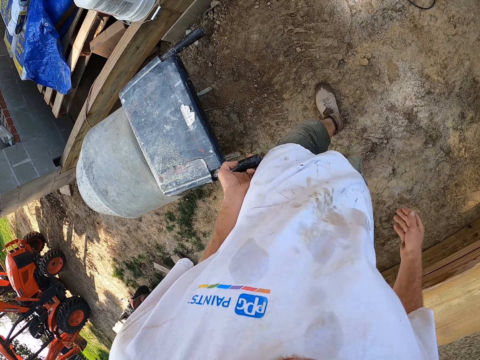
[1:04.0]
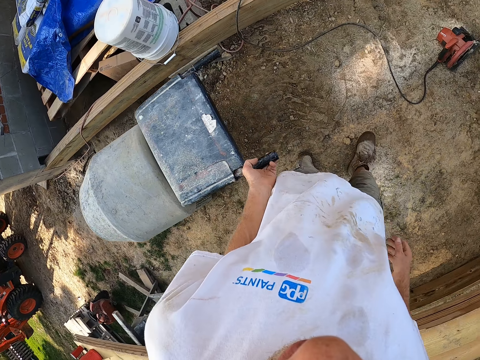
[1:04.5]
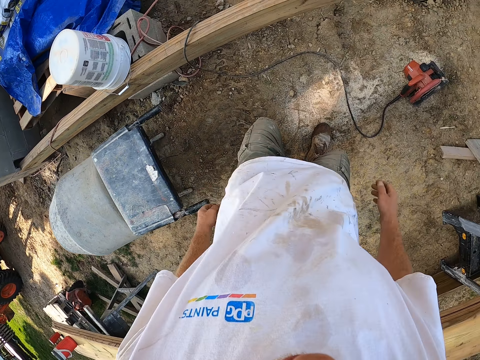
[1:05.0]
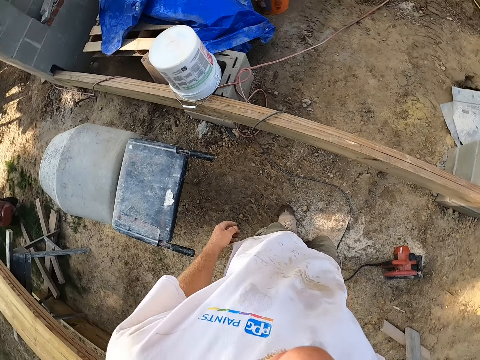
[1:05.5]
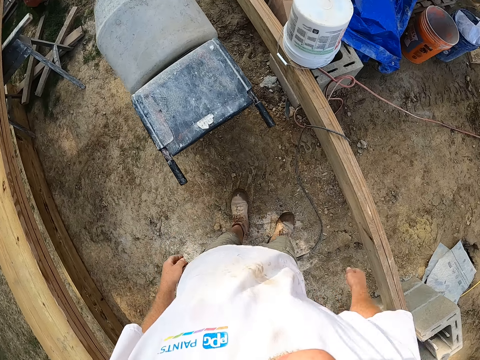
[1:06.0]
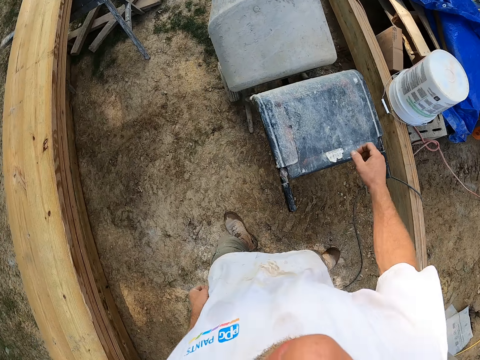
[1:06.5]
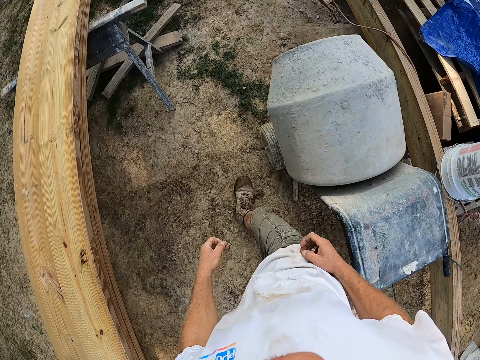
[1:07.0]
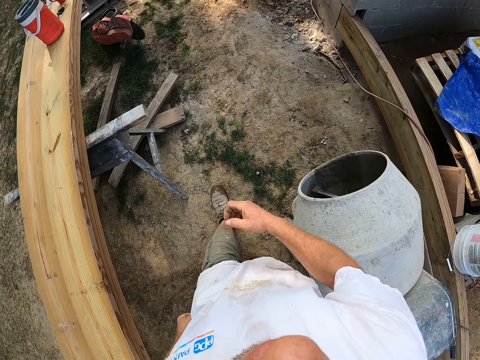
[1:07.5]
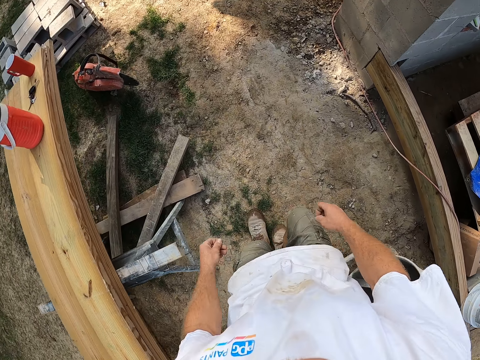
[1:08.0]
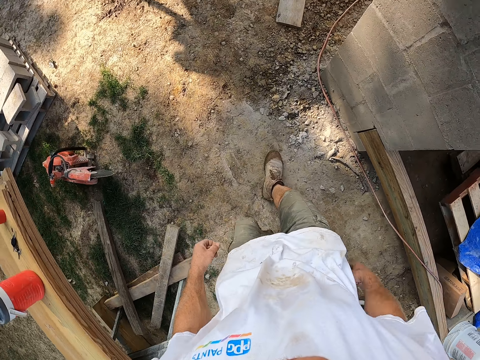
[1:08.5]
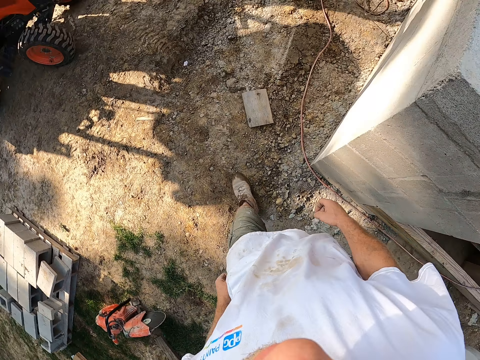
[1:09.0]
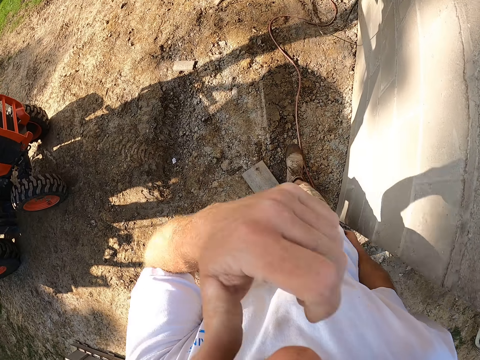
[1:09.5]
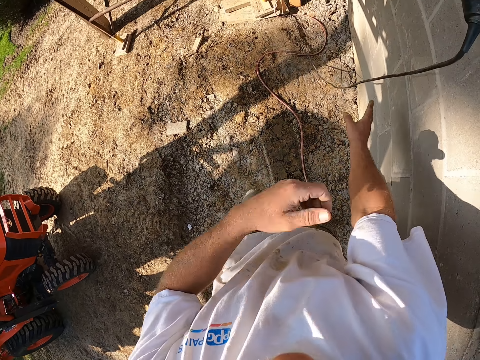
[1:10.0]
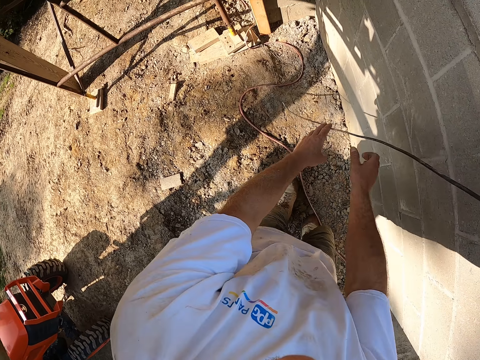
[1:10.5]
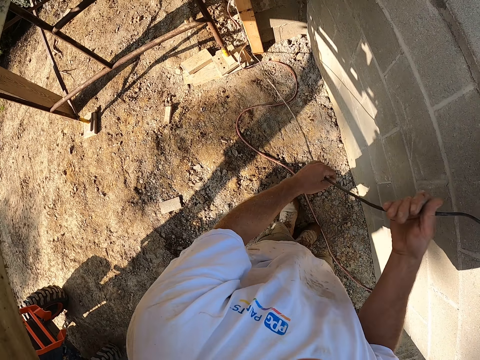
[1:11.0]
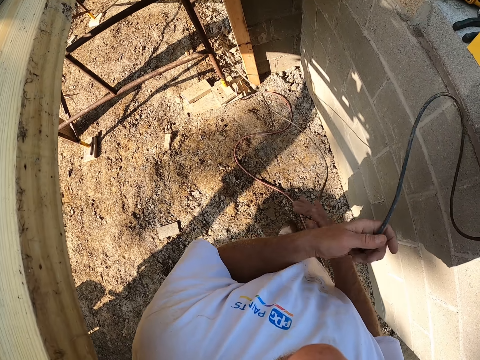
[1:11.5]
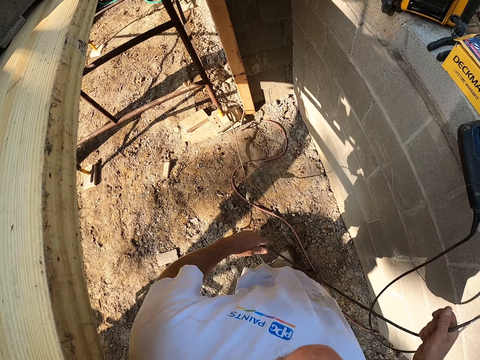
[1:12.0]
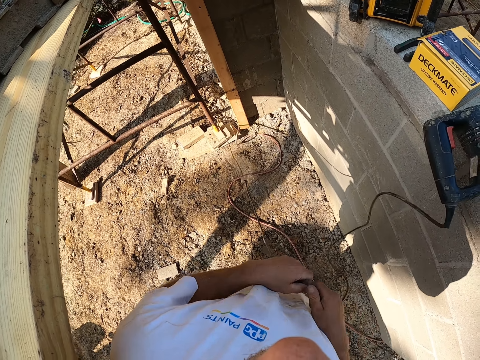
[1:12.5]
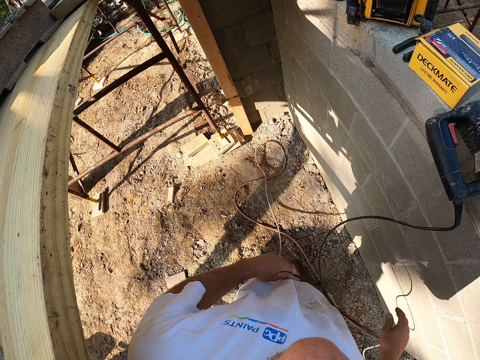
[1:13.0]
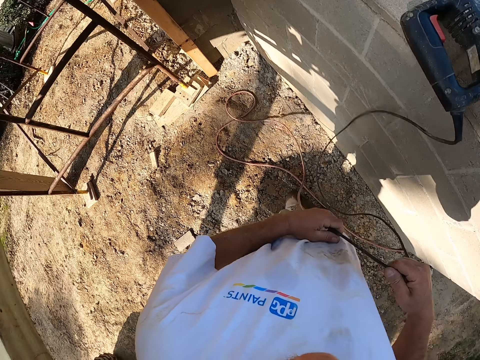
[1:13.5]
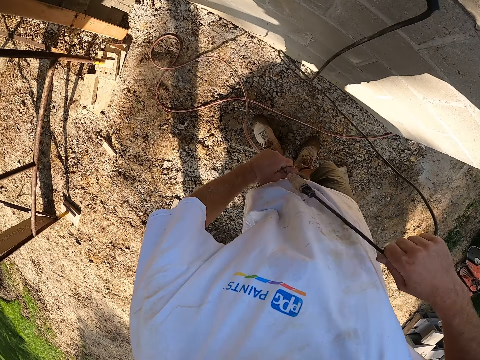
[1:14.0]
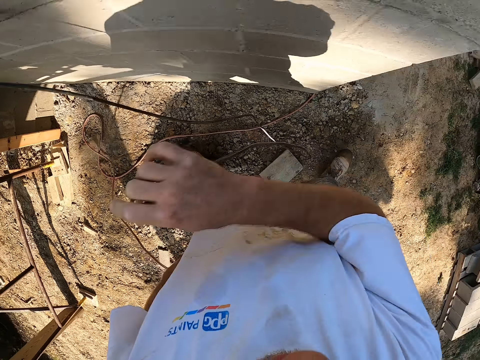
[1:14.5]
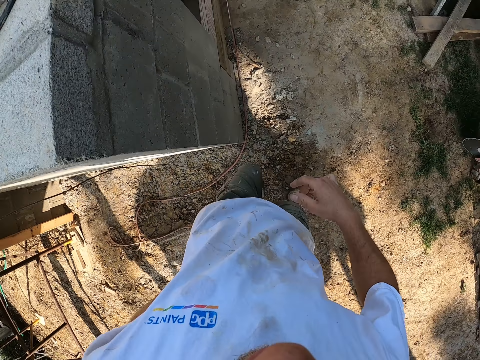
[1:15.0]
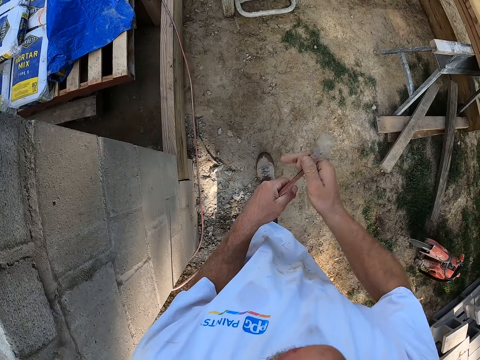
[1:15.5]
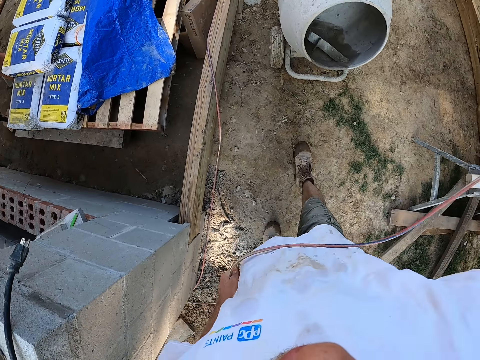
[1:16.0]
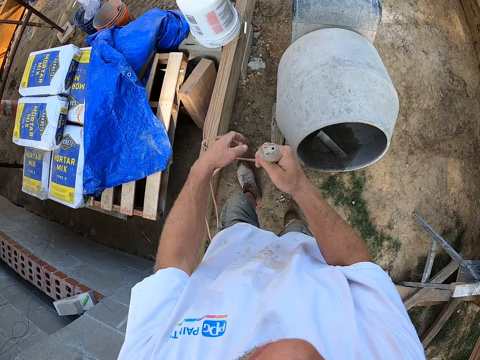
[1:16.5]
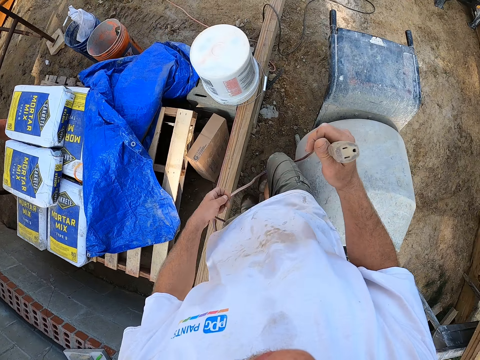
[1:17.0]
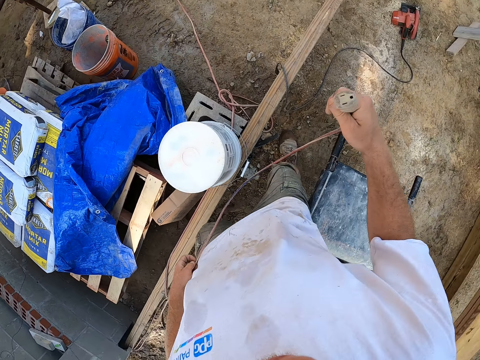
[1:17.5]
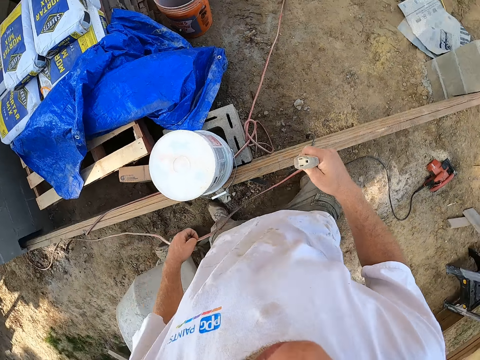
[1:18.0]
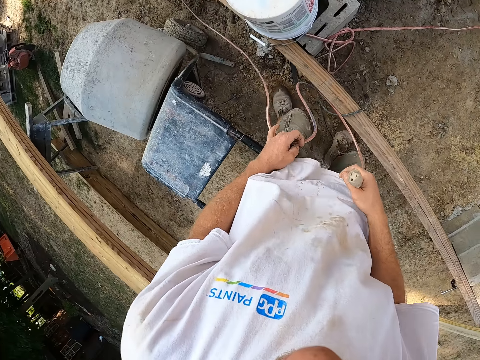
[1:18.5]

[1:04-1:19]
The camera wearer lets go of the handle. He looks around. He moves forwards. He raises his hand towards his face. He lowers his hand and moves his other hand forwards. He holds the wire with his hand. He pulls the wire. He holds the wire with both his hands and picks up the wire. He disconnects the wires with his hands. He lets go of one of the wires. He walks forwards. He places the wire on his other hand and pulls on the wire with his hands. He walks forwards.

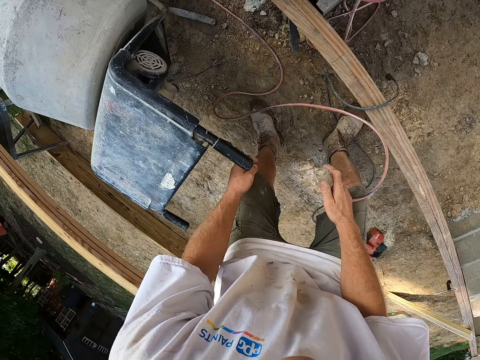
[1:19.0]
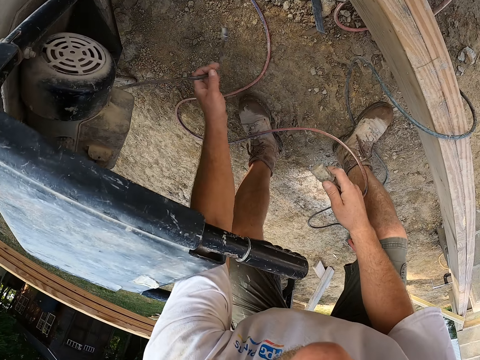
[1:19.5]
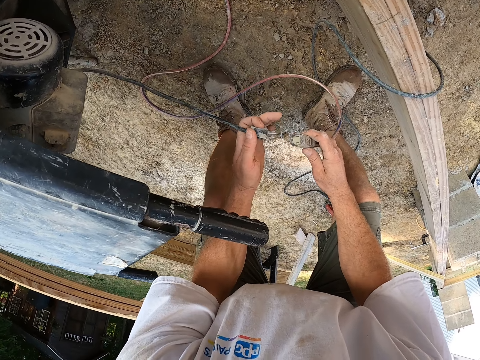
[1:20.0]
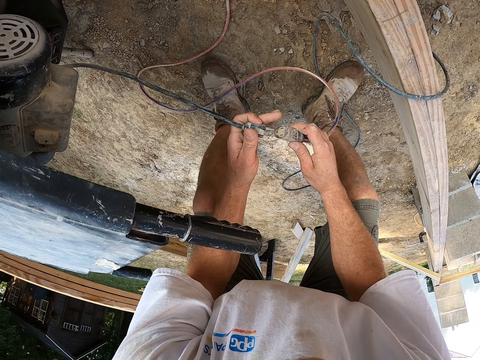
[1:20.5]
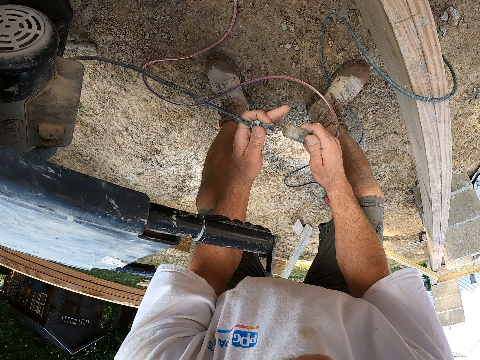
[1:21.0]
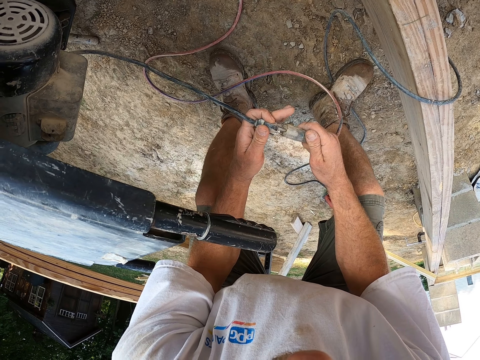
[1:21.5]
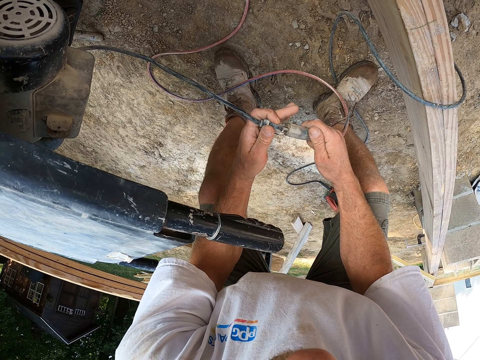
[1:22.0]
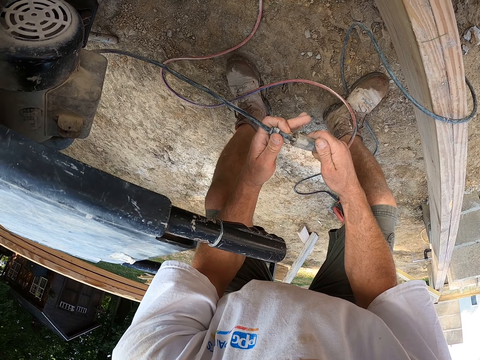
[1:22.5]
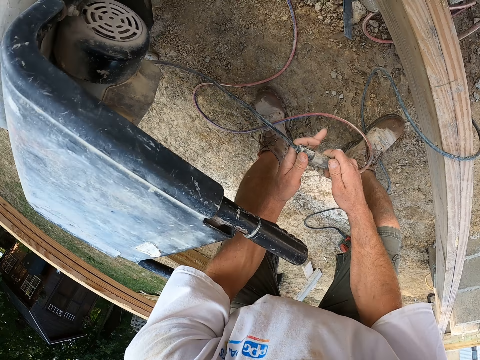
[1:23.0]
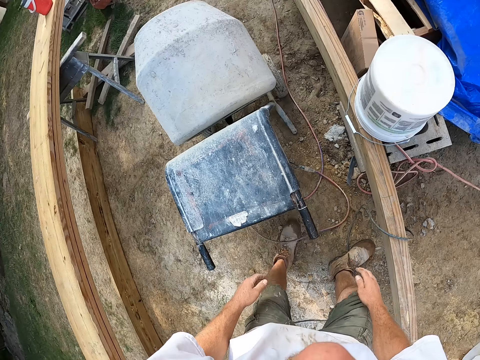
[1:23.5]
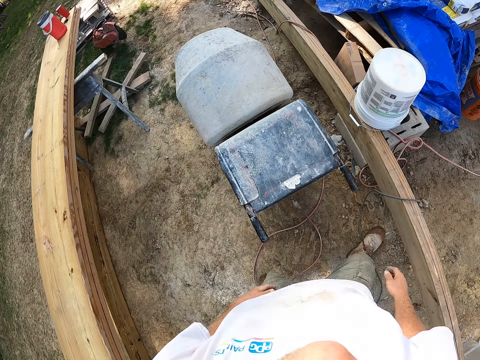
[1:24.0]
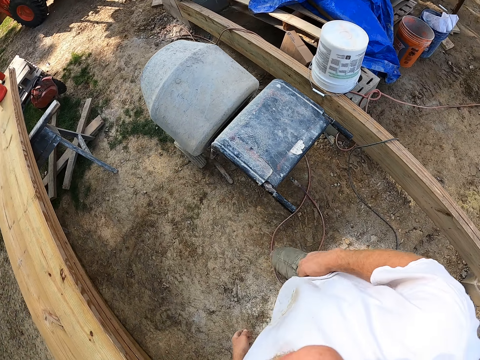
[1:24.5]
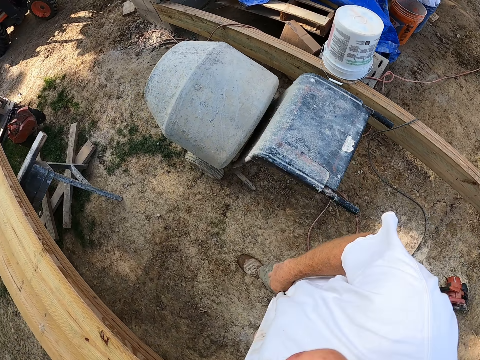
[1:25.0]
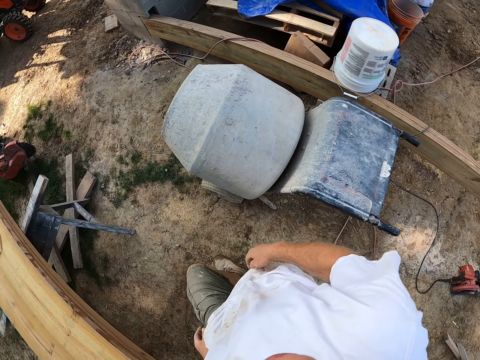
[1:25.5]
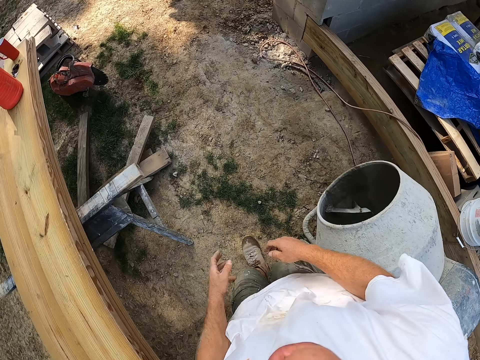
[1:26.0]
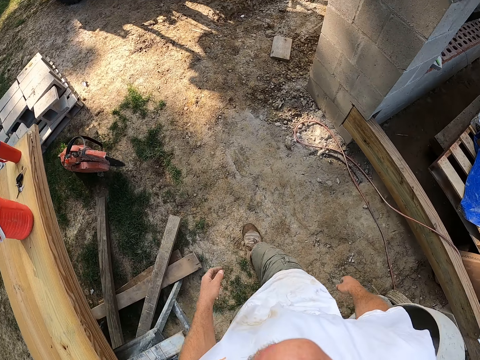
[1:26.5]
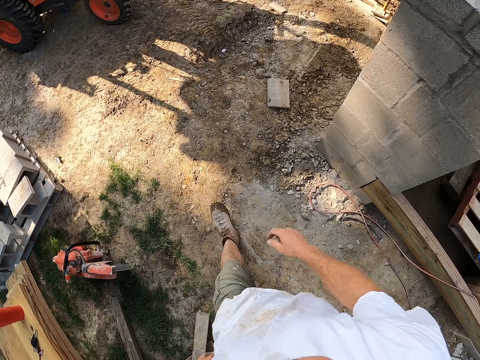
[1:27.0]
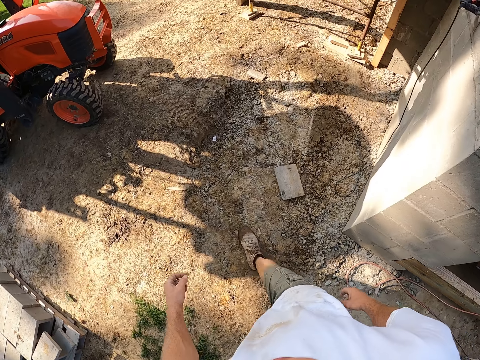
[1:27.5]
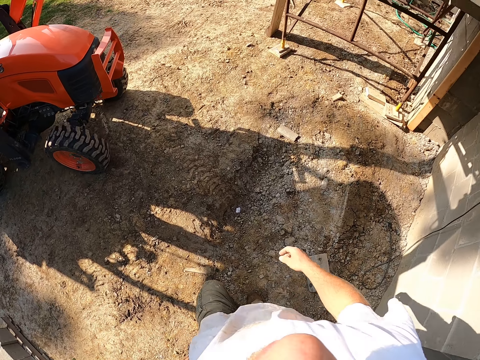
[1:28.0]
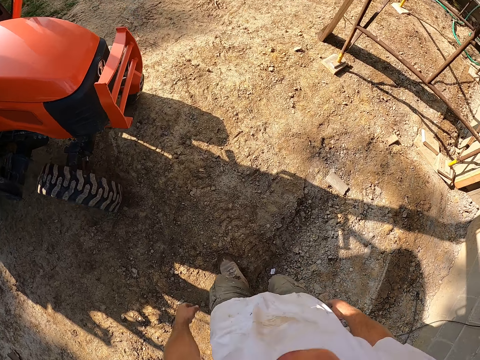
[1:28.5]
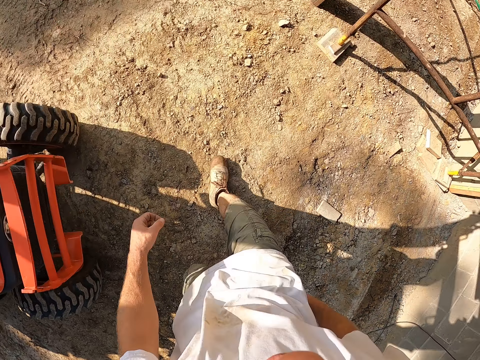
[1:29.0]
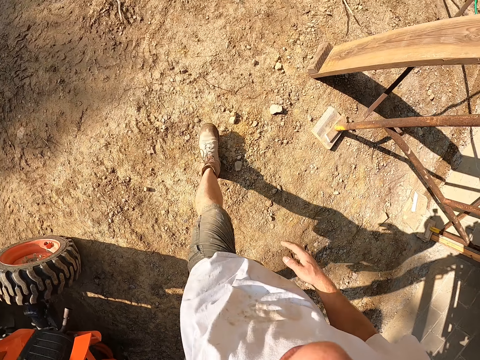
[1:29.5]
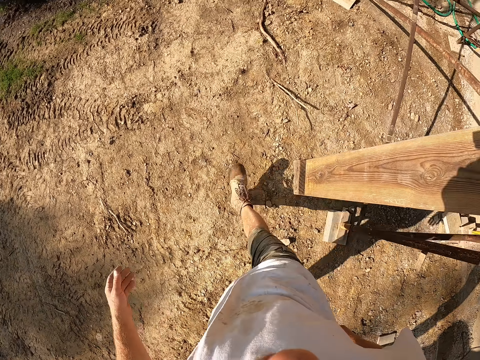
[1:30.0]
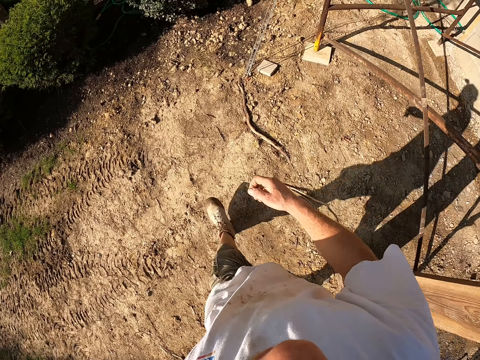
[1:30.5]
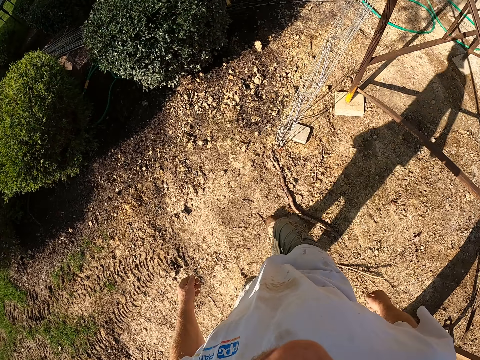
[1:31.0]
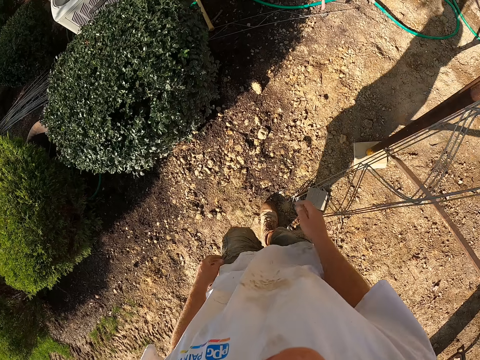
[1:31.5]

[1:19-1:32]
The camera wearer lowers his hand. He holds the mixer's wire with his hand. He pulls the wire forwards. He plugs the cement mixer to the cord. He lets go of the wires. He walks forwards.
